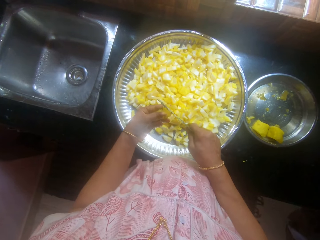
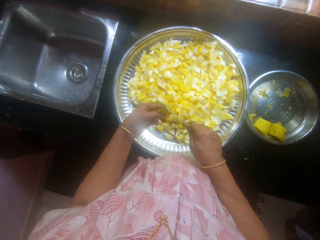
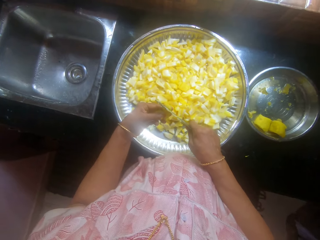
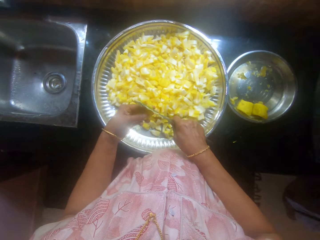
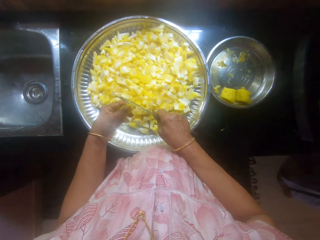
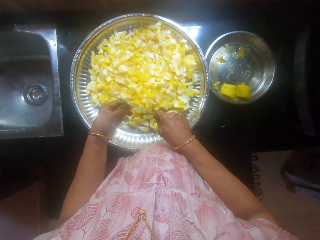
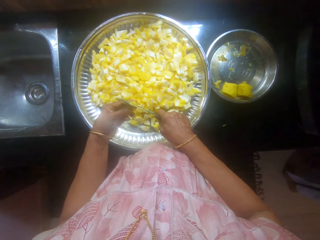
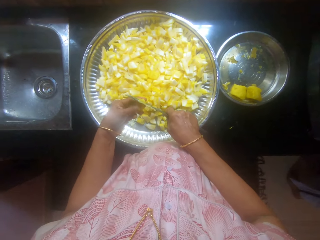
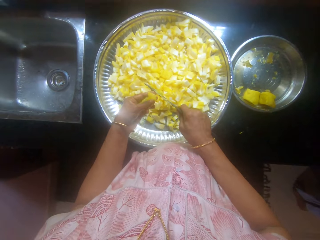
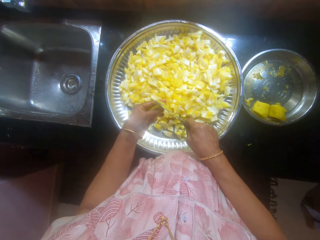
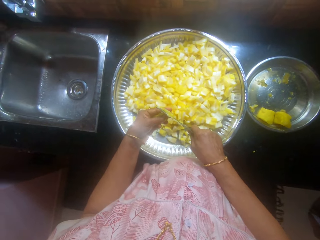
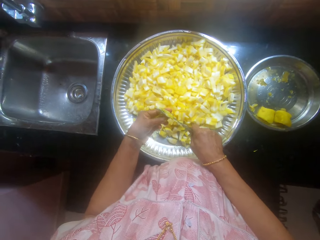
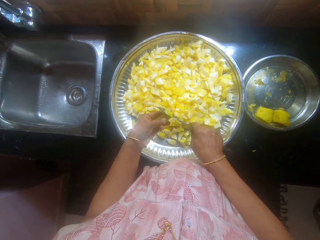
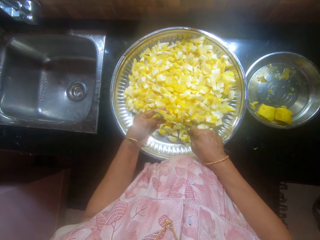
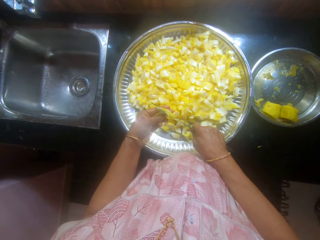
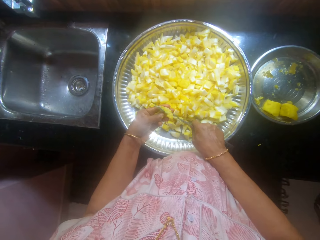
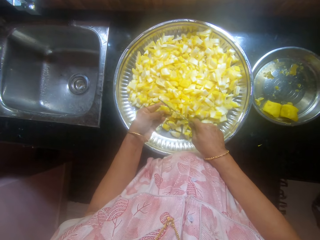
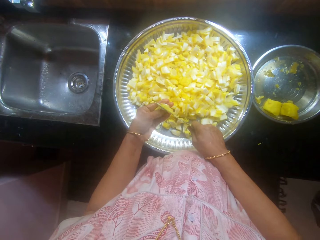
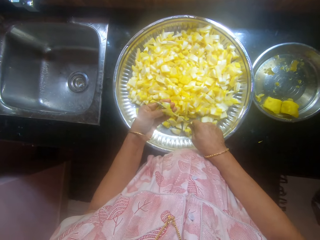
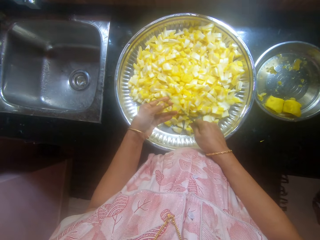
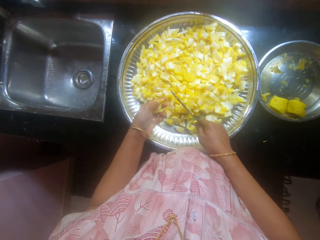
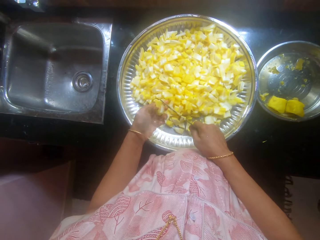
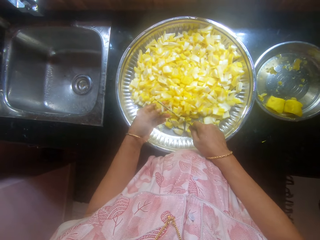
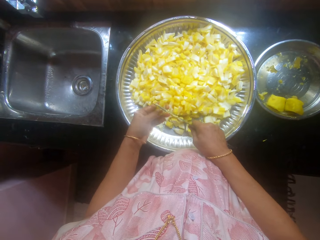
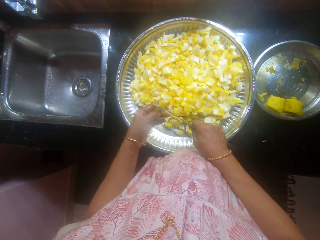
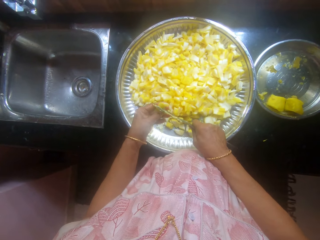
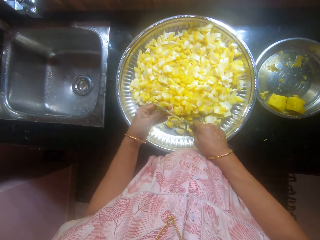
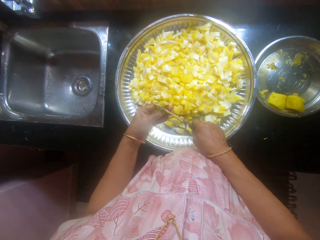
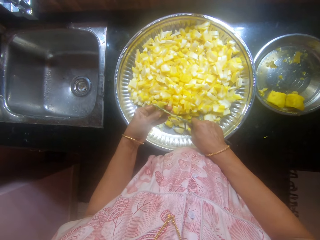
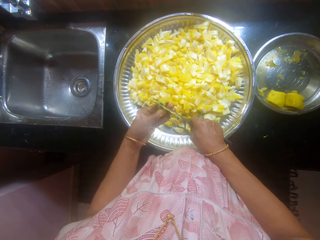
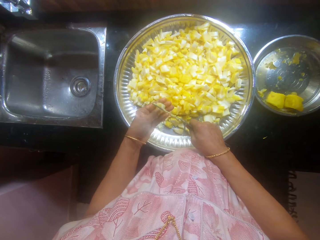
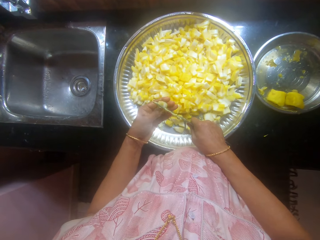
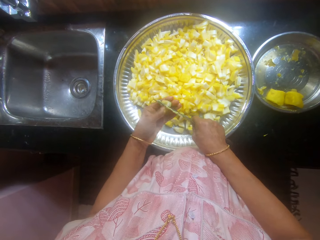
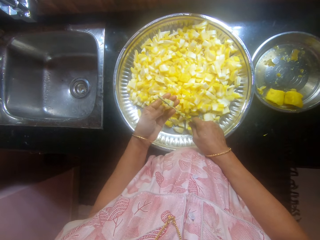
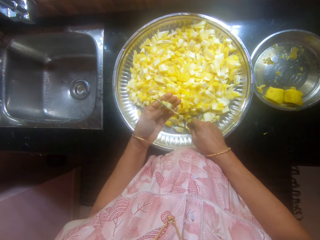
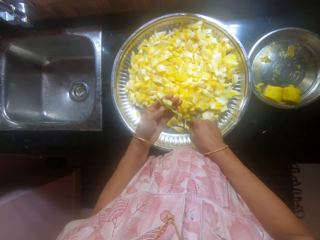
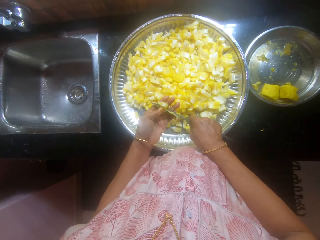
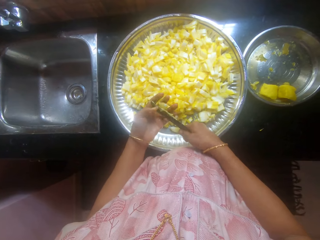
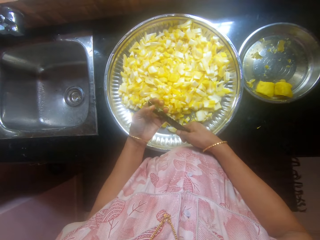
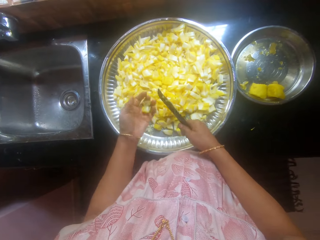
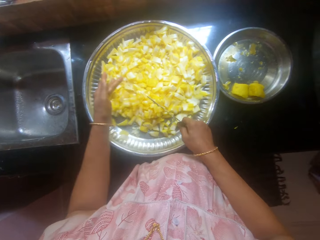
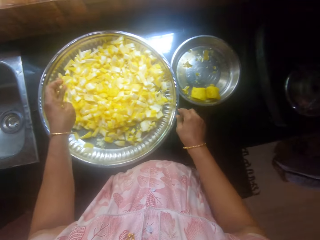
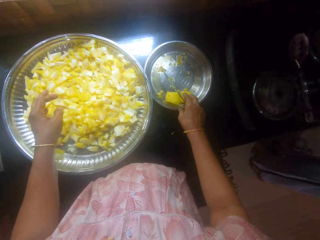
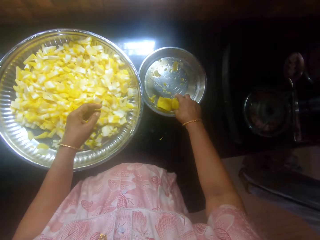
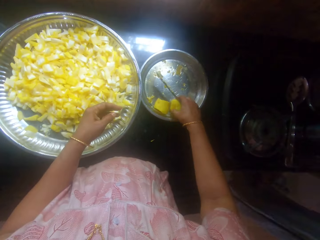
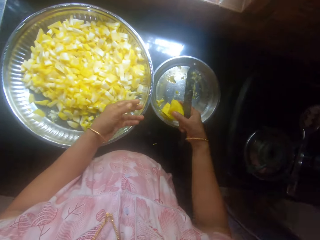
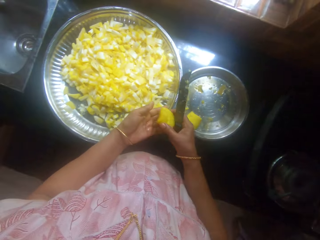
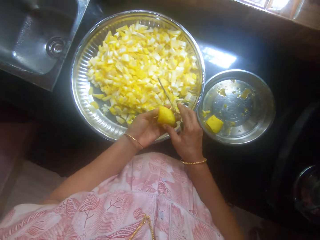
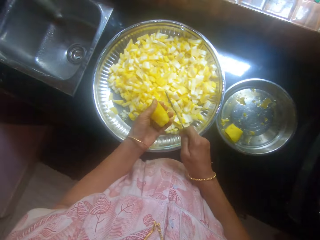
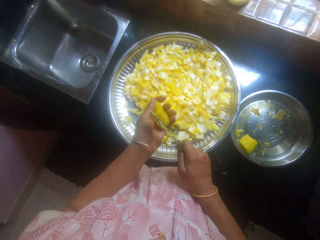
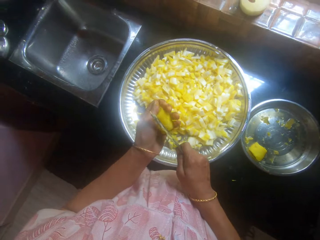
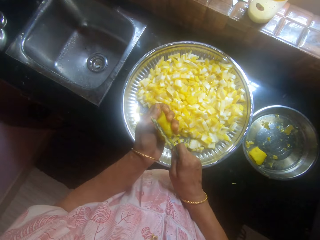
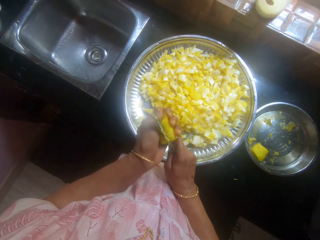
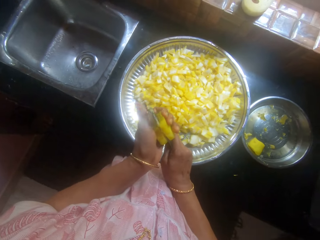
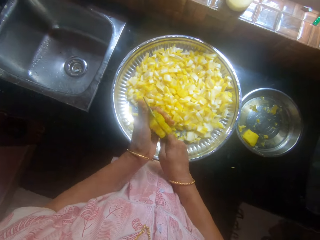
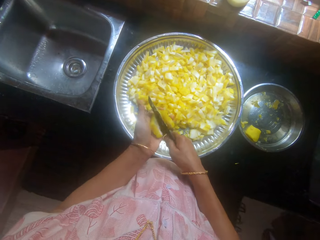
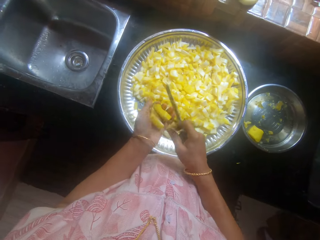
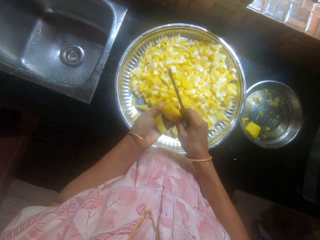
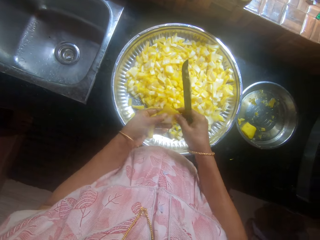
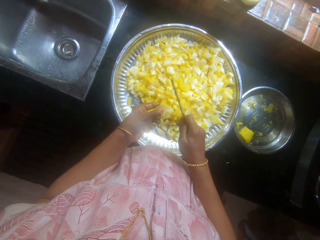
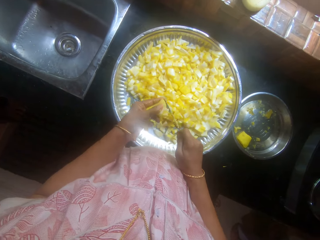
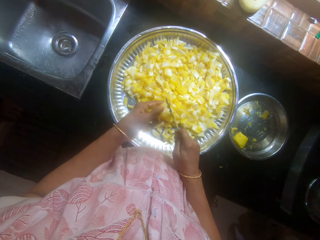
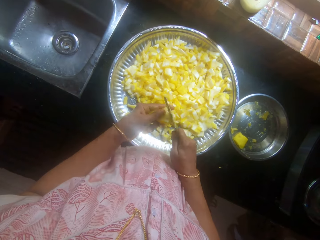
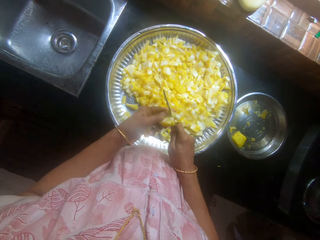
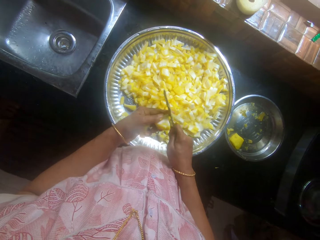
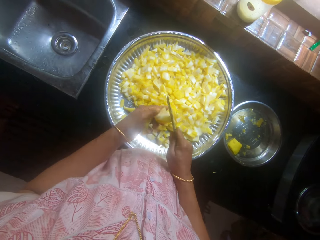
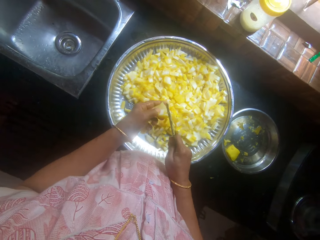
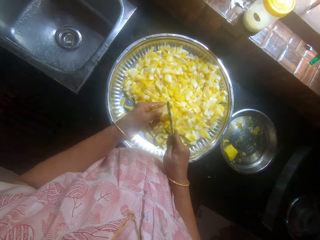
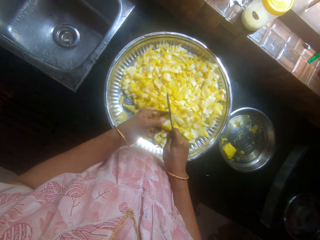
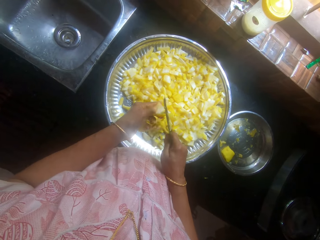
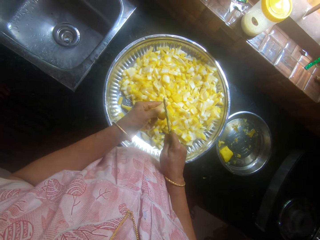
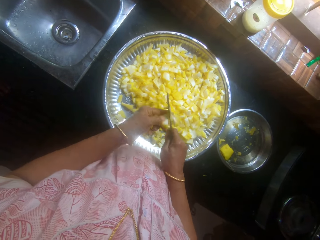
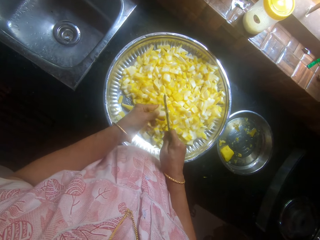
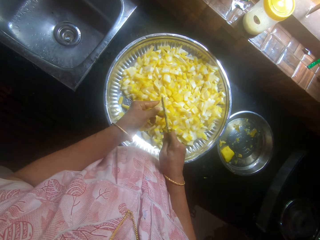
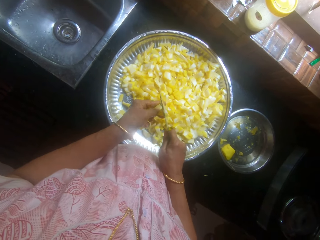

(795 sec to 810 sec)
The camera wearer picks cassava or a potato from the tray. They cut the cassava with the knife.

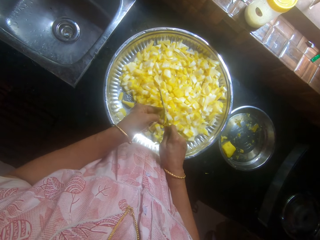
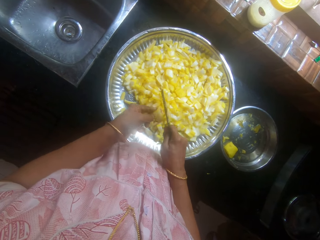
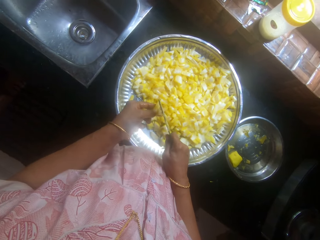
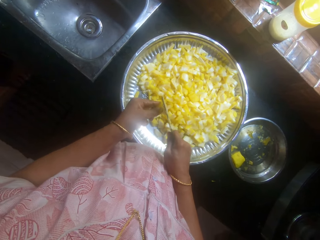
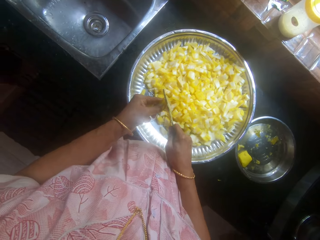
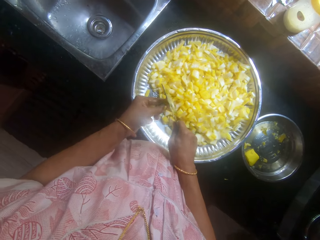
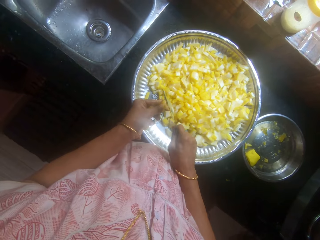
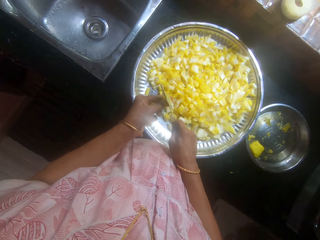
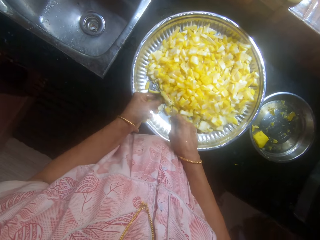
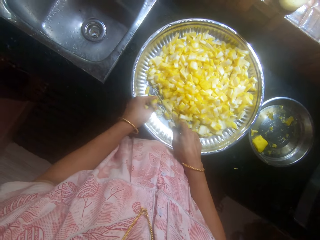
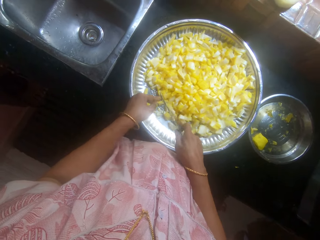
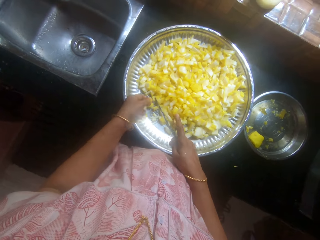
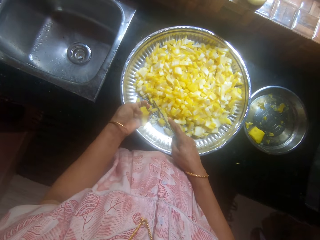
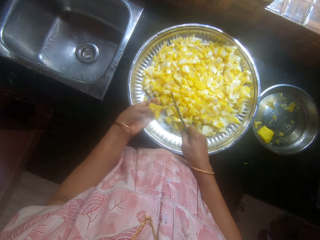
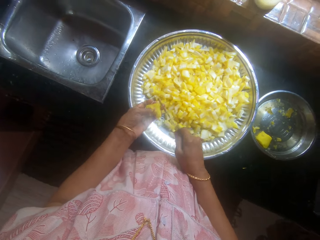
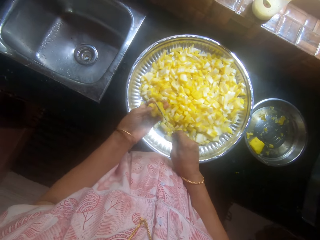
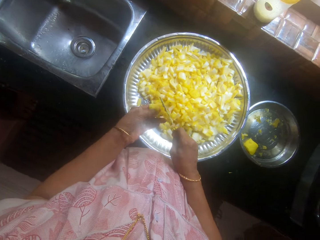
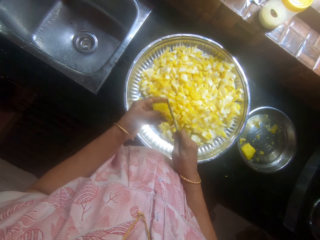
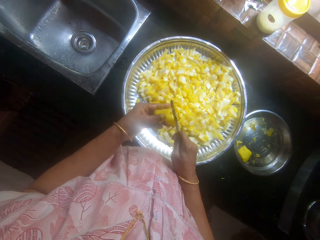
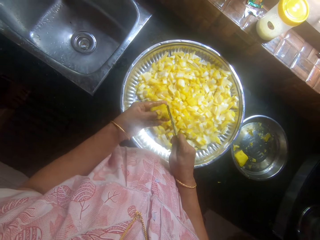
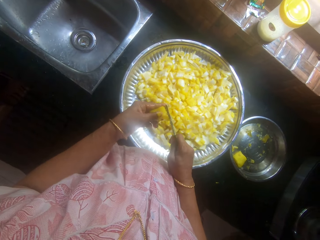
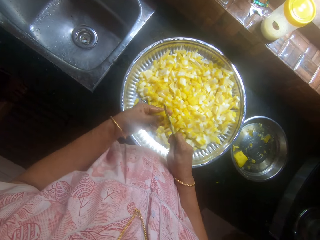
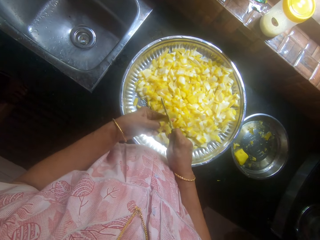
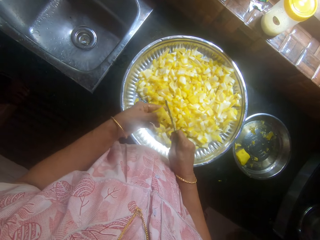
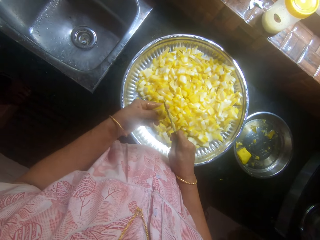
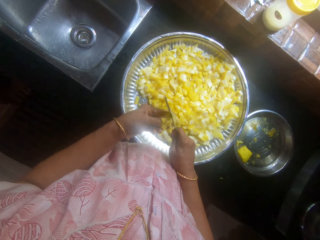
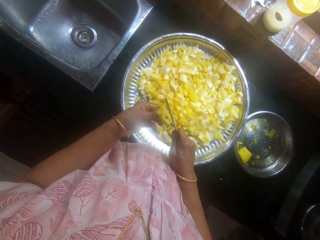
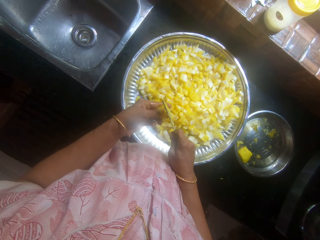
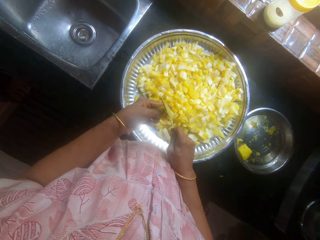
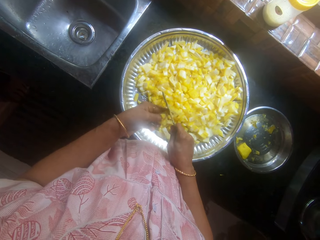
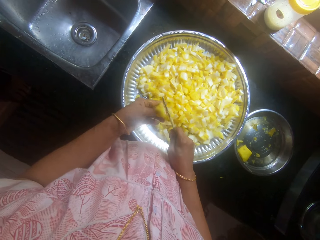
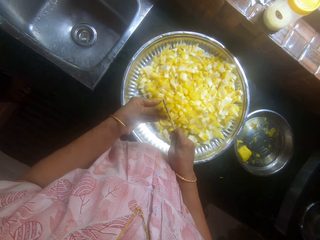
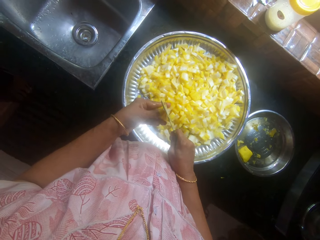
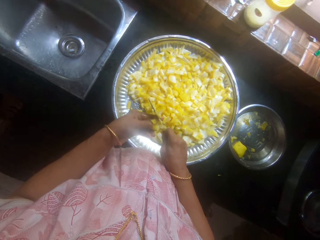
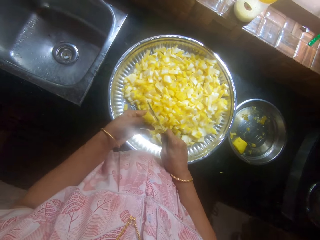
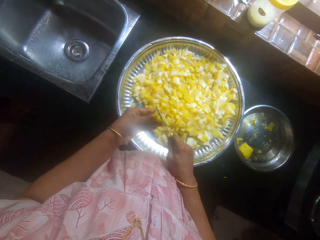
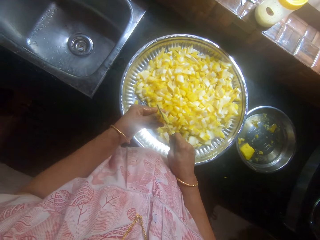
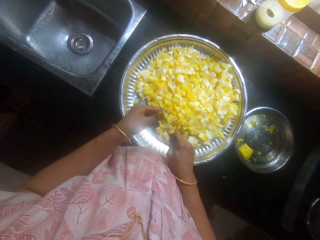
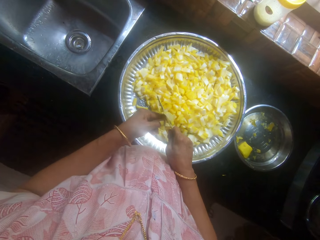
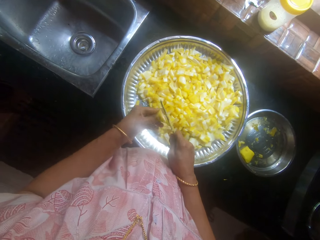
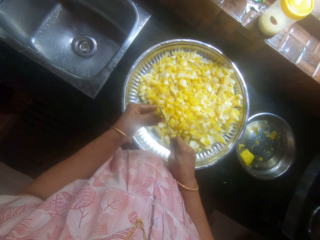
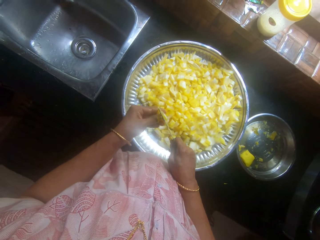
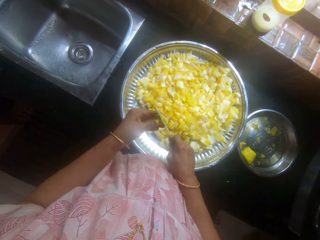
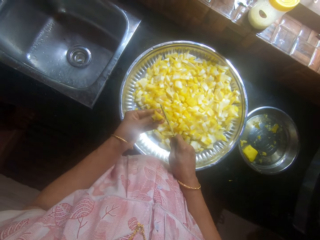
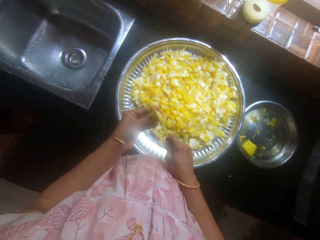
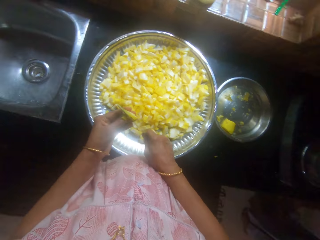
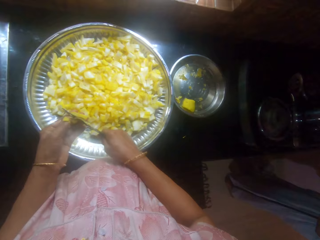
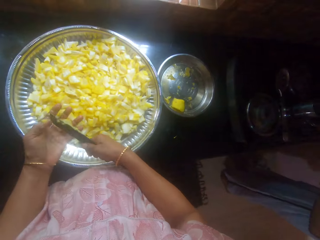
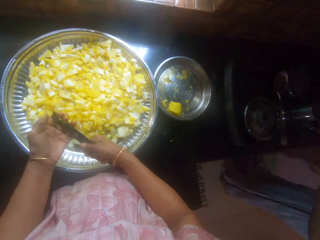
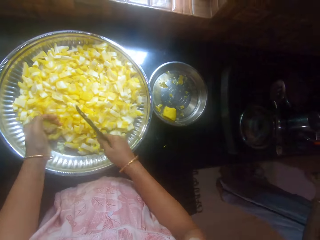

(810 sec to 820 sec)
The camera wearer talks. They interact with a person.
